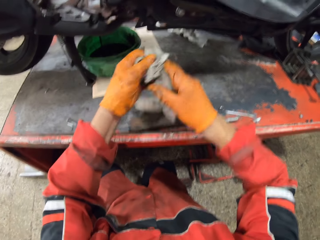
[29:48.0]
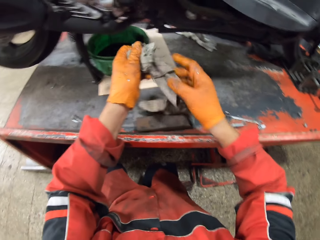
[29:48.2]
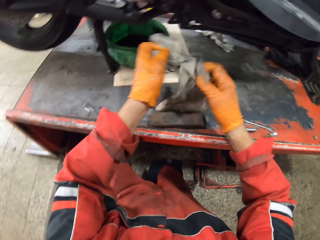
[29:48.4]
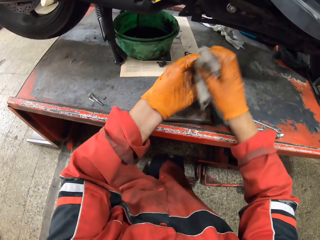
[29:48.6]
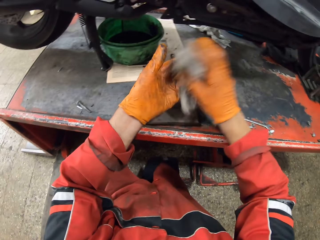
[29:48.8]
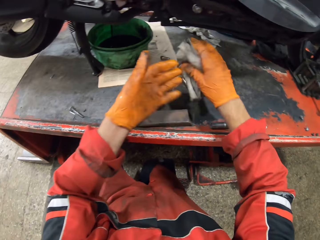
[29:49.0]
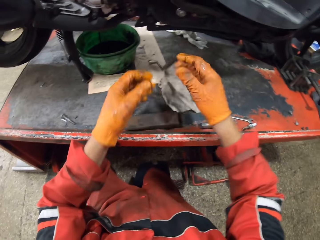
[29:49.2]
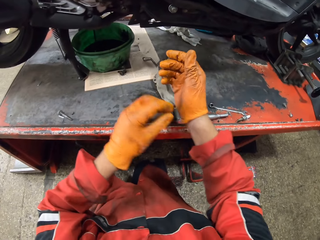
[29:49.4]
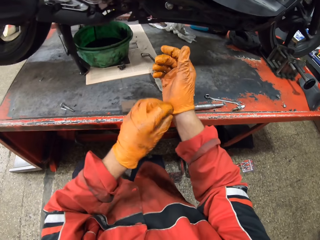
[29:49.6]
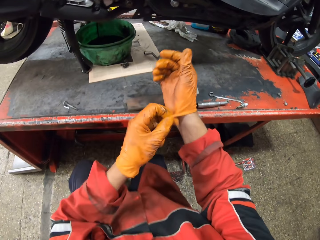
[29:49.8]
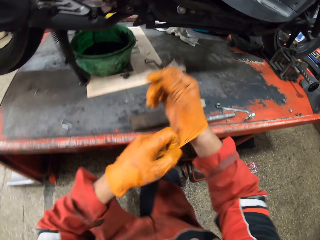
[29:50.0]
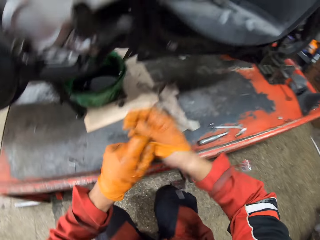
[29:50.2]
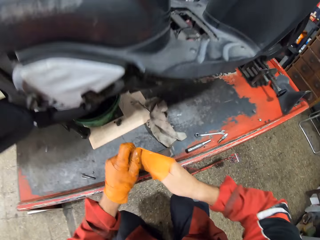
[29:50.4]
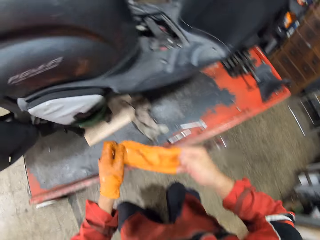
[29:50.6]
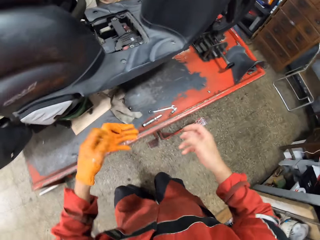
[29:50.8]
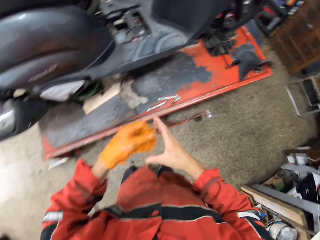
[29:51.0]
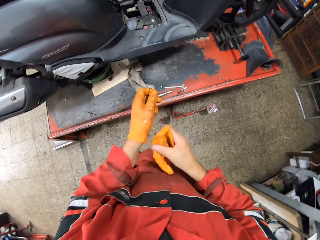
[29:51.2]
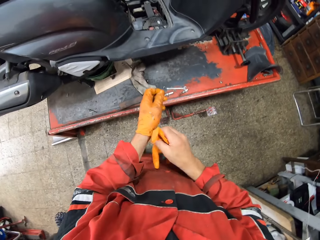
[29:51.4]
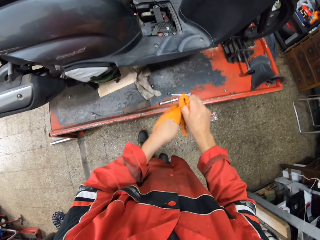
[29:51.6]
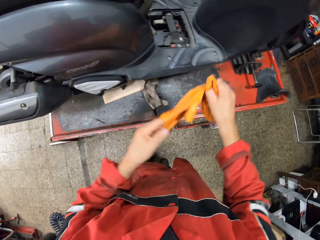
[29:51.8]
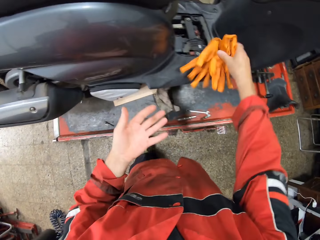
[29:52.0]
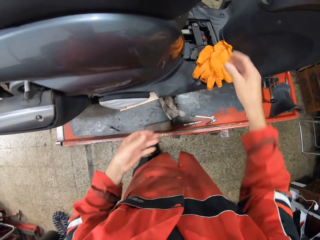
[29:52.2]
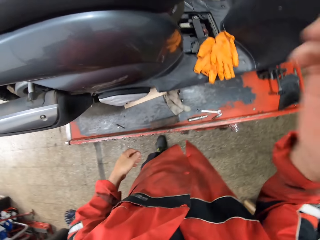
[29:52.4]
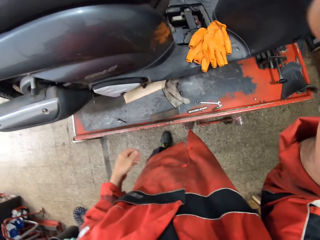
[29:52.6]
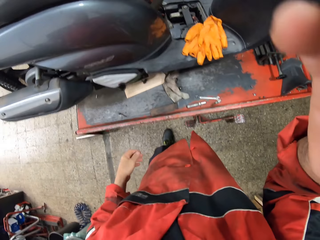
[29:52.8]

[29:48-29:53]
The camera wearer wipes both hands with the rag or piece of material. He puts the piece of material down. He pulls a glove off his right hand with his left hand. He holds the gloves. He pulls a glove off his left hand with his right hand. He drops the gloves on the motorcycle with his right hand.
